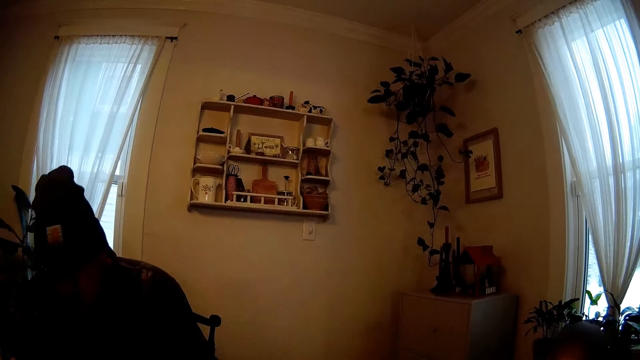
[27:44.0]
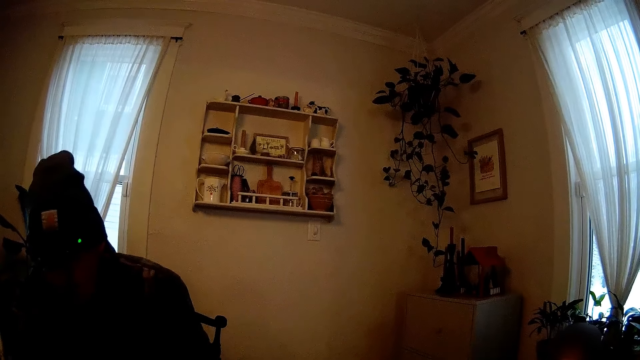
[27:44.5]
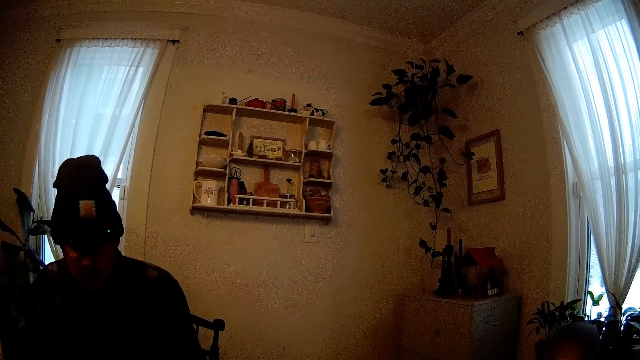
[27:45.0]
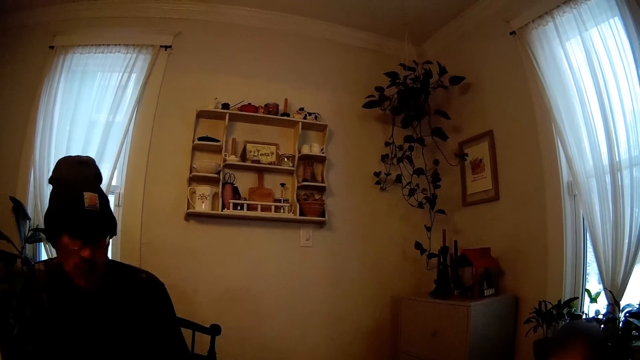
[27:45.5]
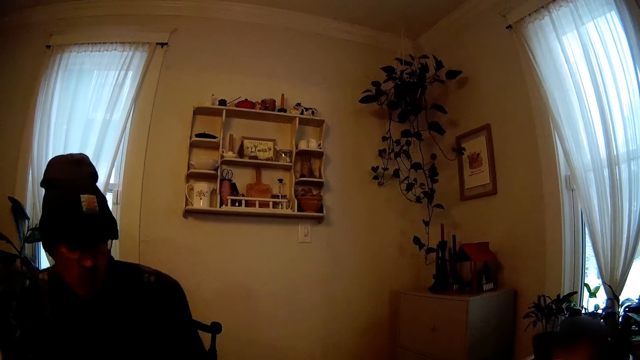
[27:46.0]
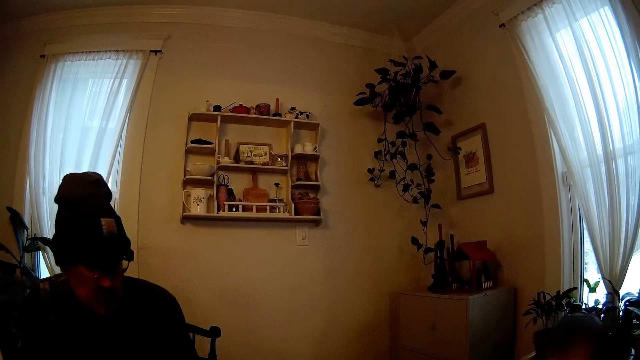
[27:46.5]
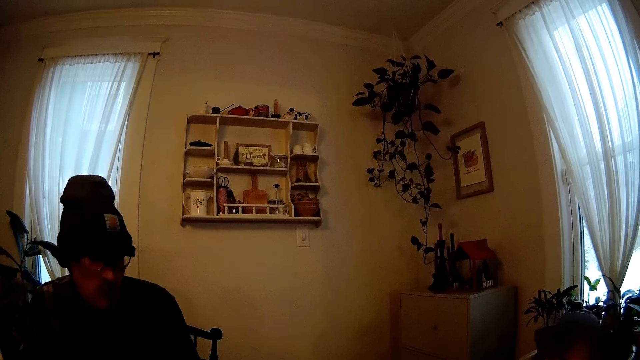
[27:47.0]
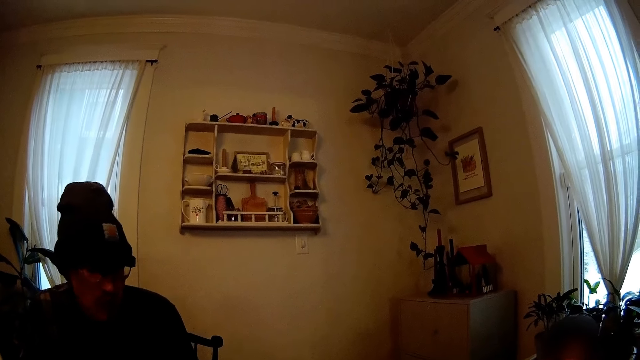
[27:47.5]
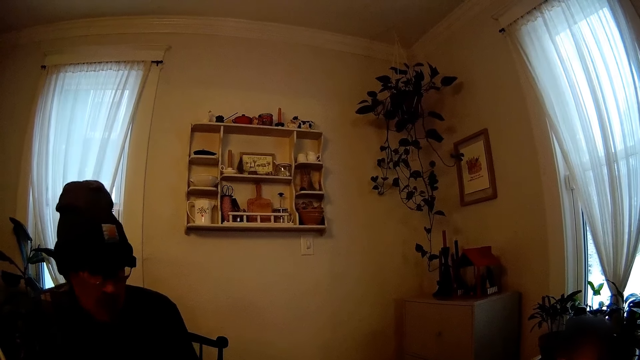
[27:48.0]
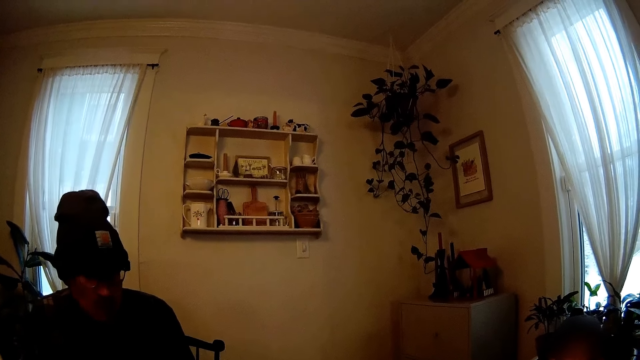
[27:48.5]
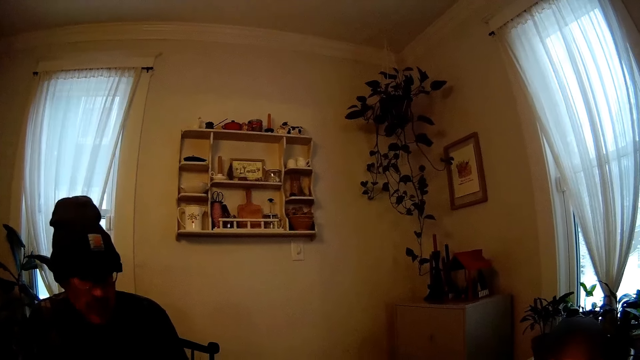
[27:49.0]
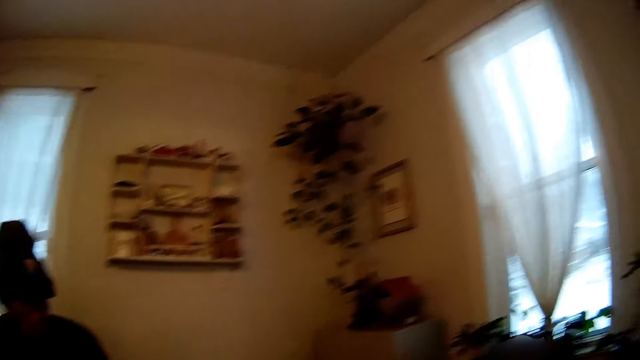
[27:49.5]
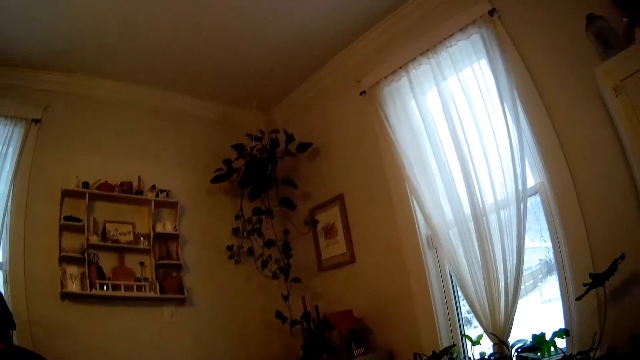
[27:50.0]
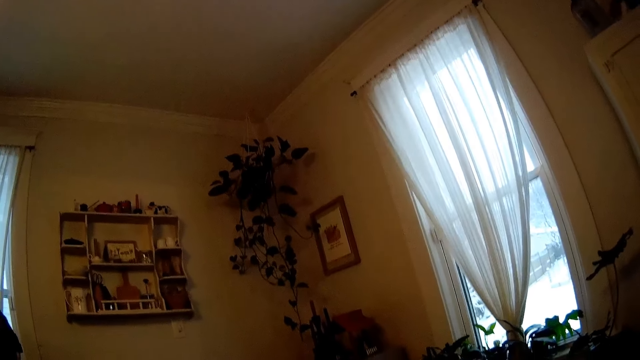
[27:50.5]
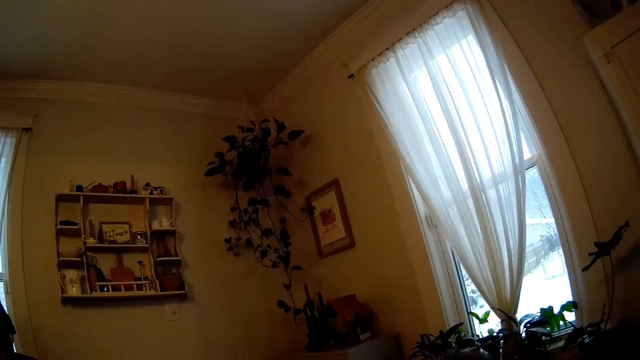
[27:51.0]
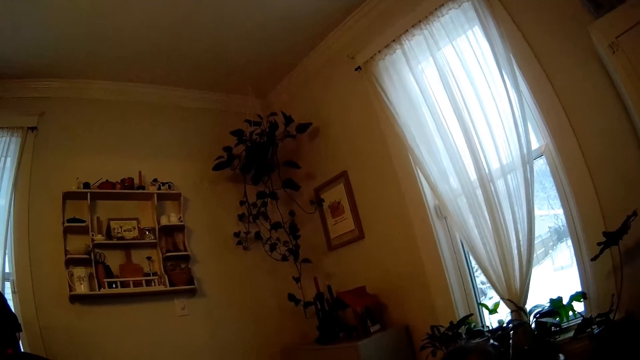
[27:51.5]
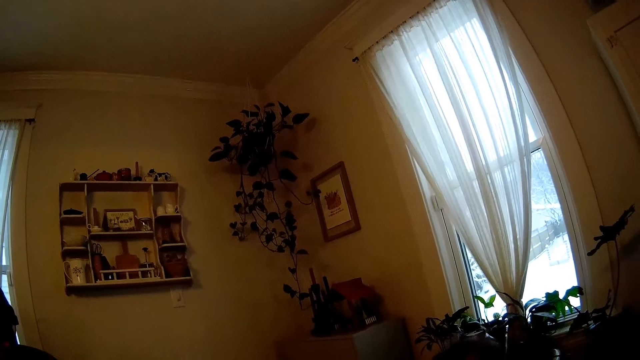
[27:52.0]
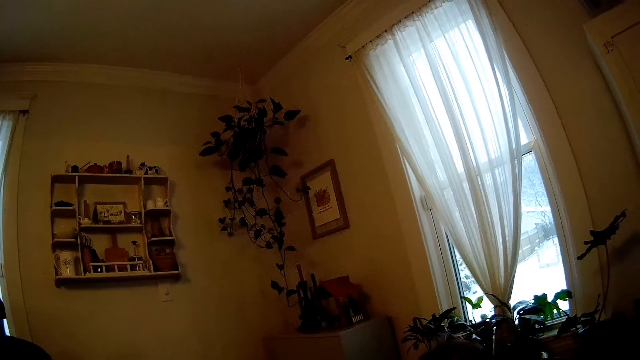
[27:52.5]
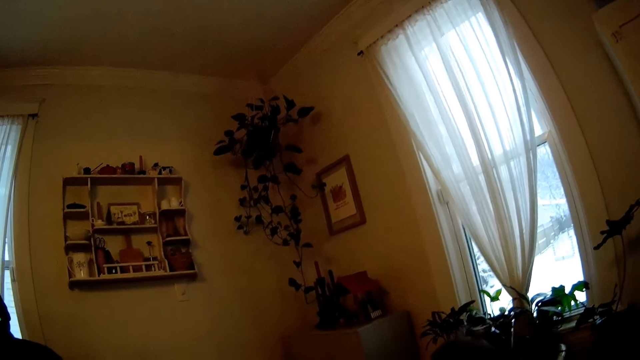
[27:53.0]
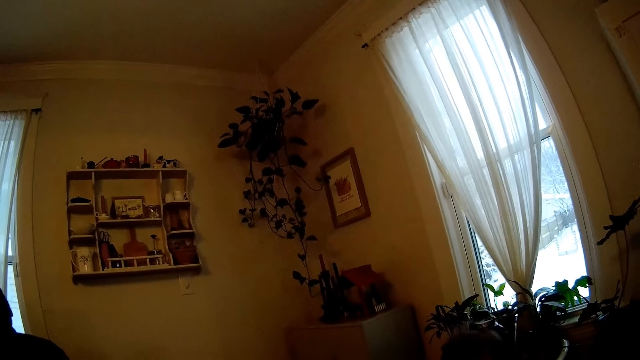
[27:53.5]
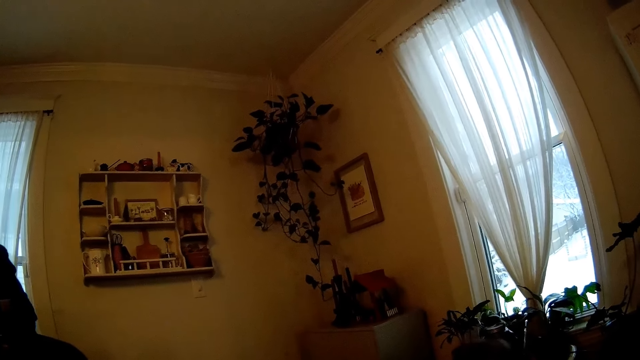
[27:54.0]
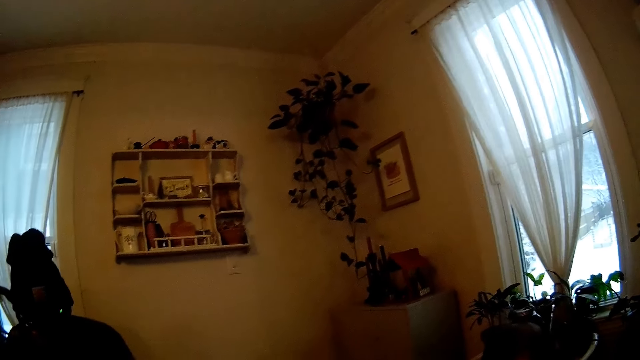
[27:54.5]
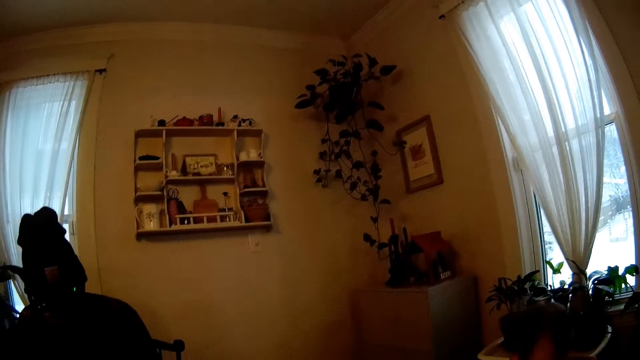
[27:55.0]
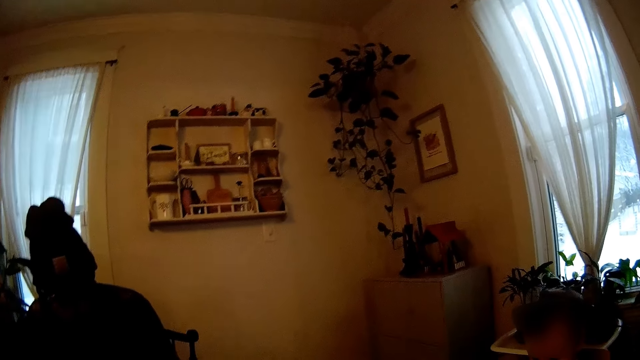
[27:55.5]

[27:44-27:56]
A man looks around a room. The camera wearer looks around the room.

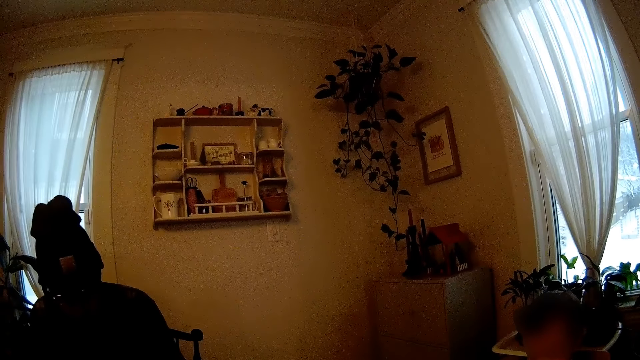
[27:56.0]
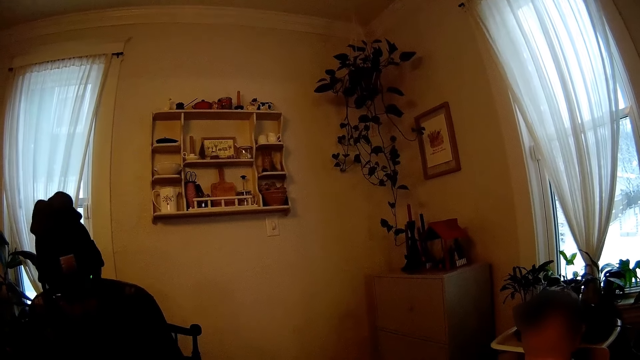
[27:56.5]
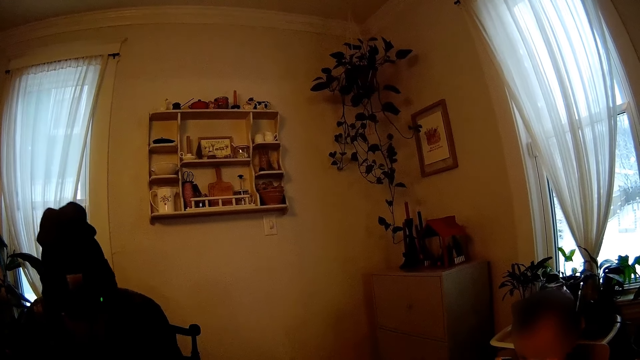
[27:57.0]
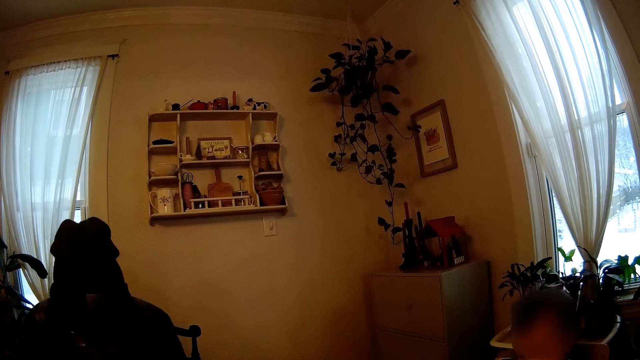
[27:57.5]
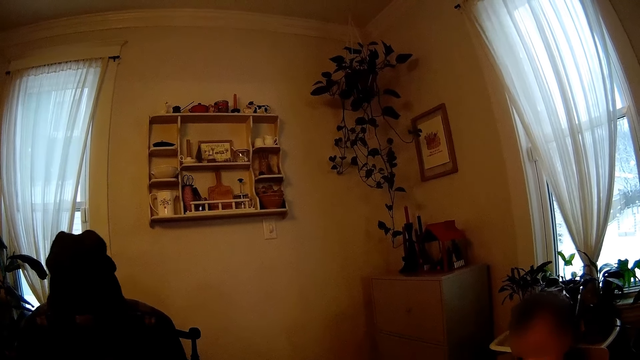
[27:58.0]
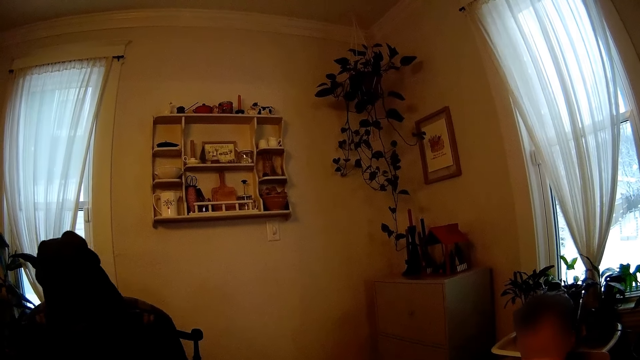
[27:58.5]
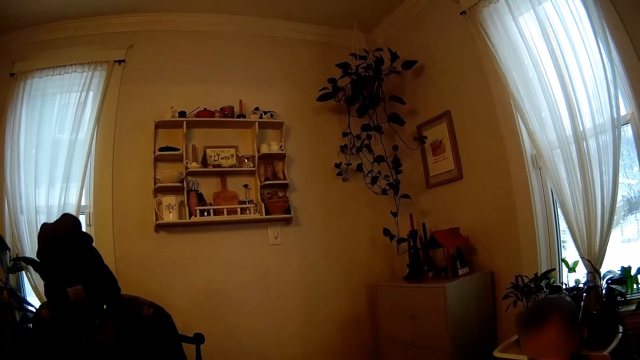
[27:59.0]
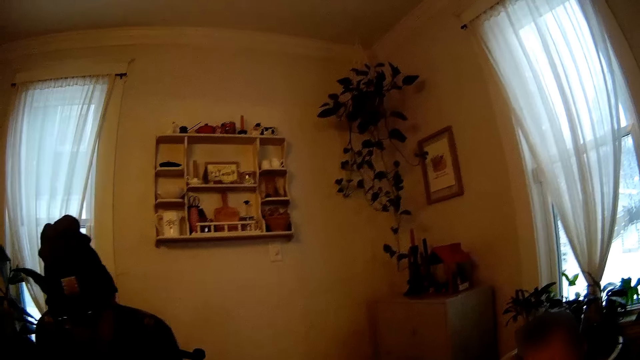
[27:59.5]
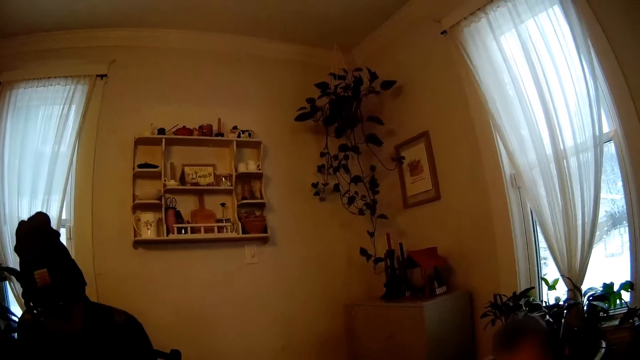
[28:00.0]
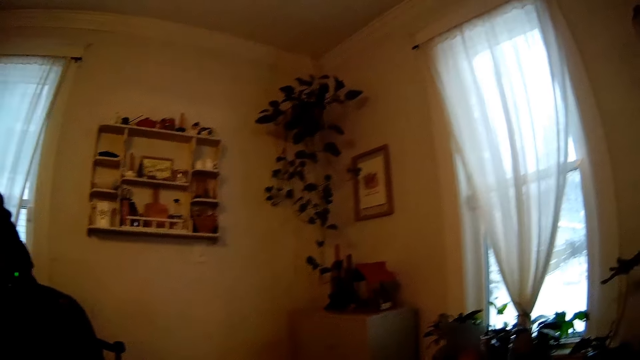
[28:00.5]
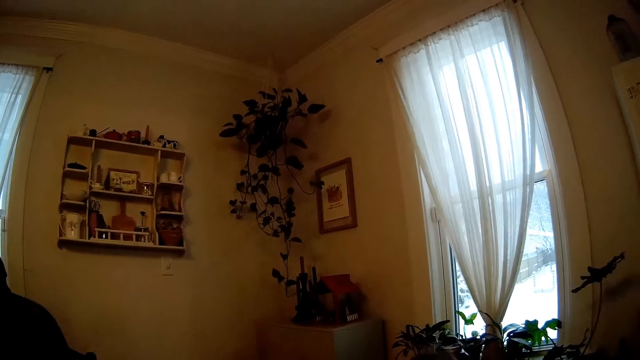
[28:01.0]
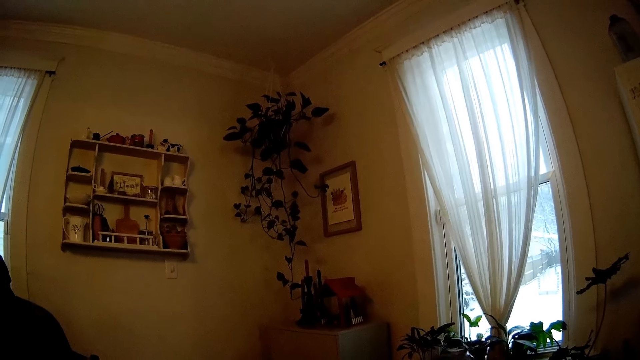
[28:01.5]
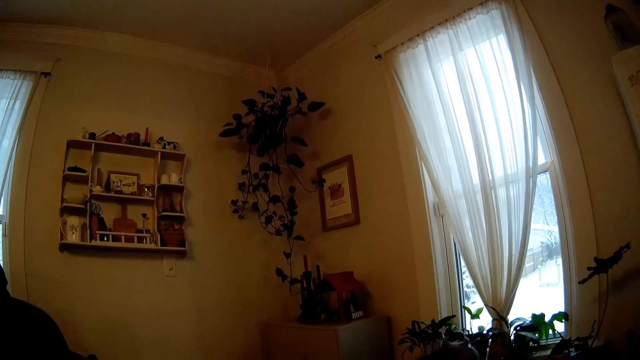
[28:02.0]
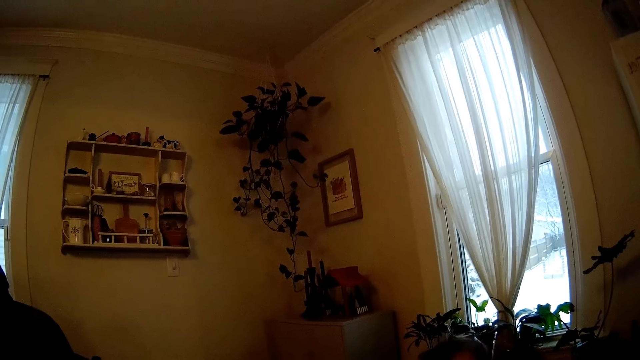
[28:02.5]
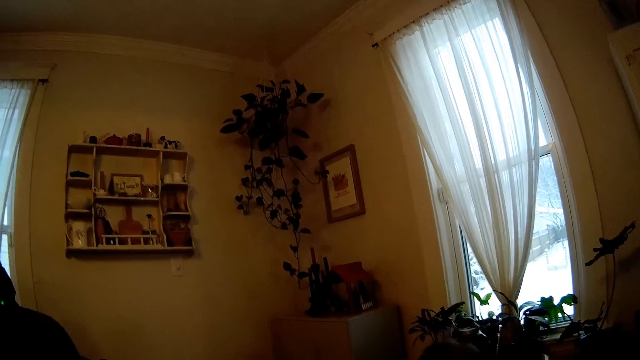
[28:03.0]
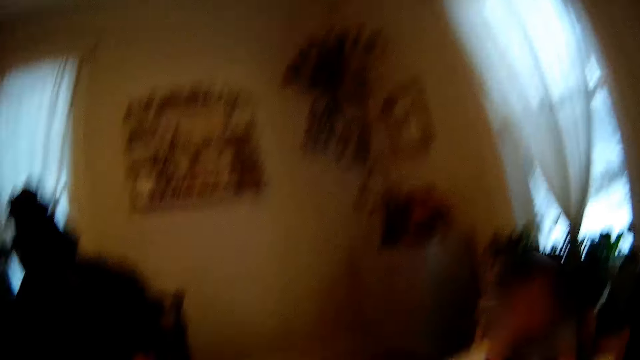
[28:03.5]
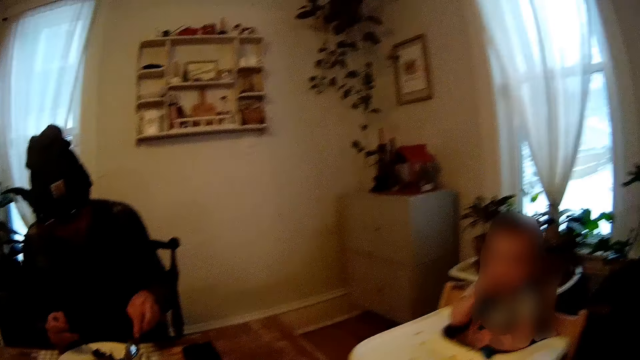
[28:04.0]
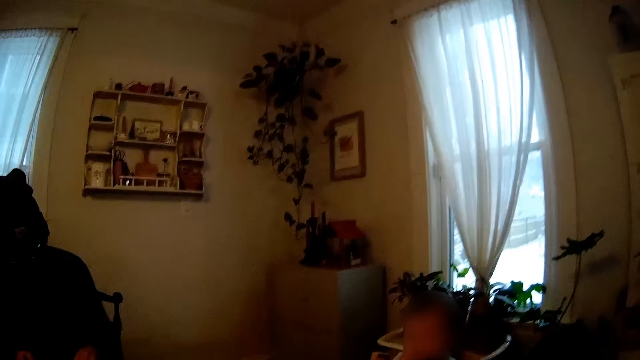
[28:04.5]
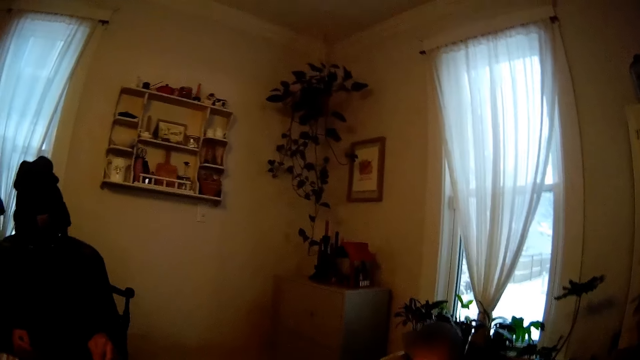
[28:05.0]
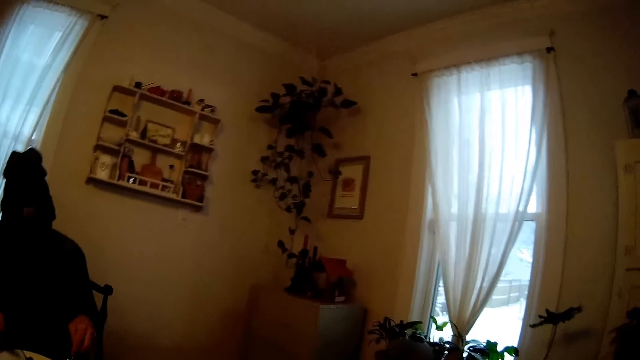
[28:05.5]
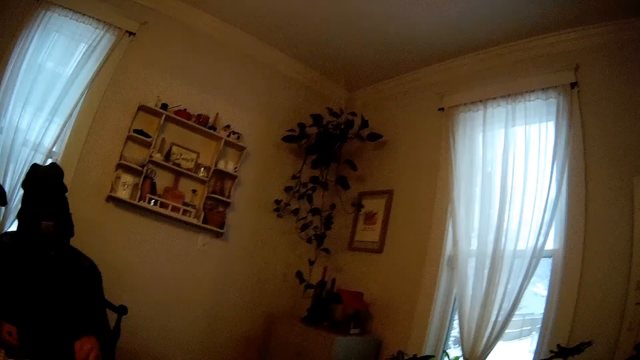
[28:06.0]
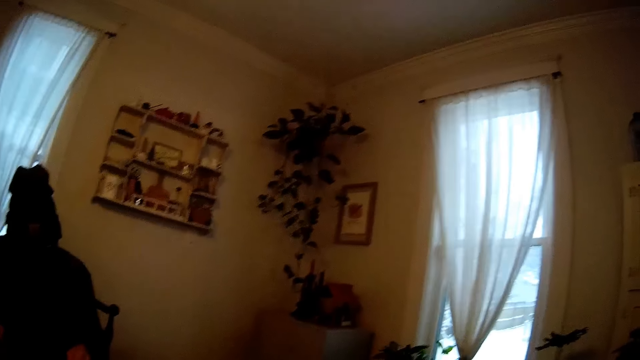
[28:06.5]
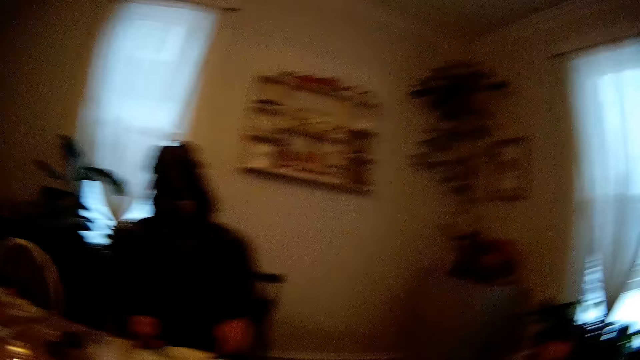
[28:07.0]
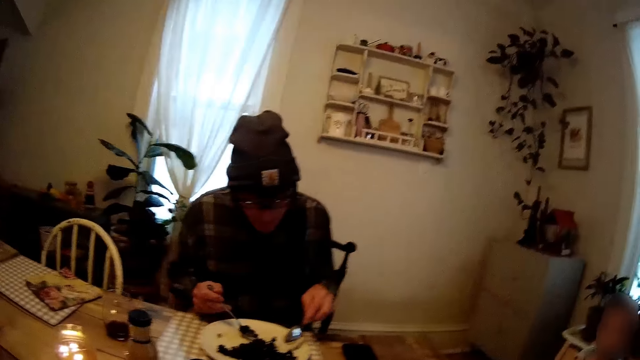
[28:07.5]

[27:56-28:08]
A man eats food.
